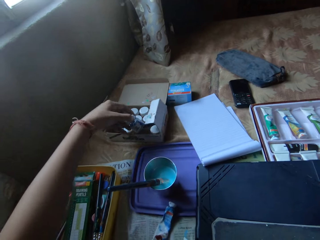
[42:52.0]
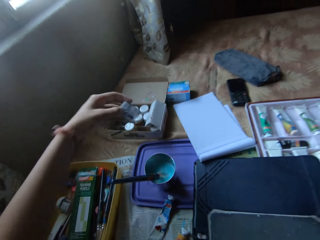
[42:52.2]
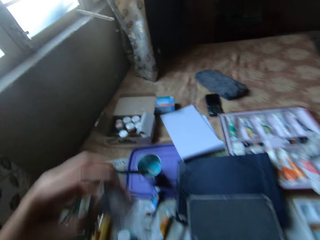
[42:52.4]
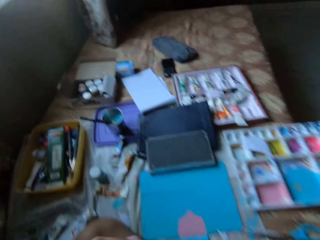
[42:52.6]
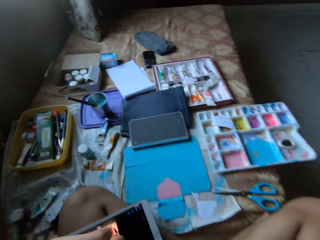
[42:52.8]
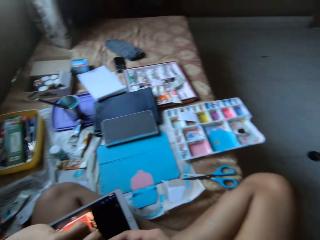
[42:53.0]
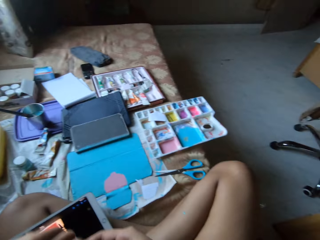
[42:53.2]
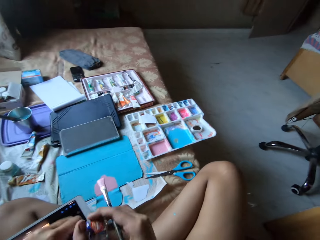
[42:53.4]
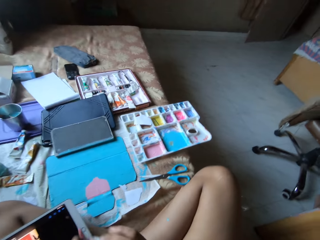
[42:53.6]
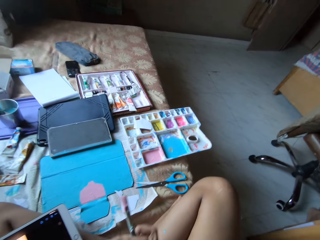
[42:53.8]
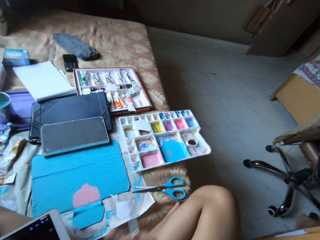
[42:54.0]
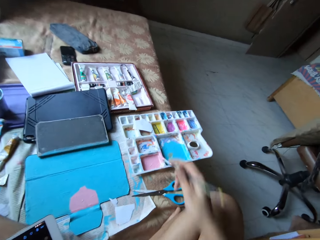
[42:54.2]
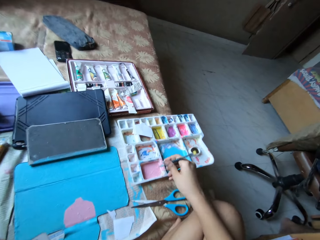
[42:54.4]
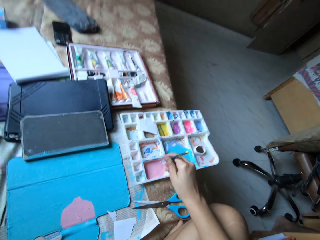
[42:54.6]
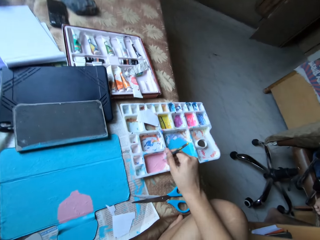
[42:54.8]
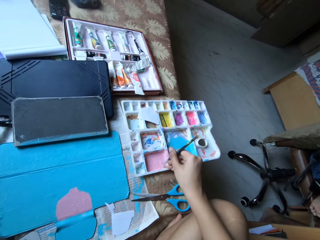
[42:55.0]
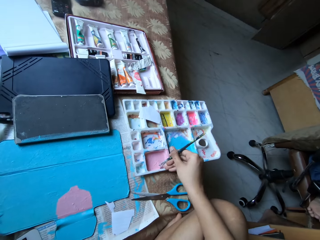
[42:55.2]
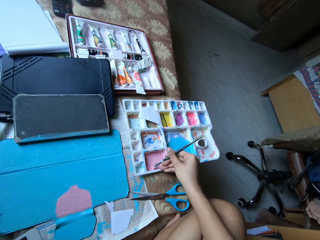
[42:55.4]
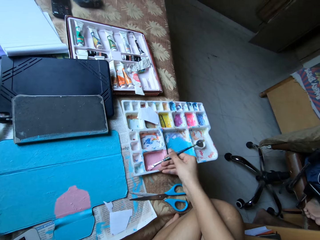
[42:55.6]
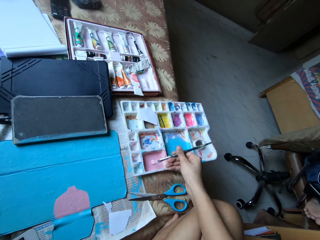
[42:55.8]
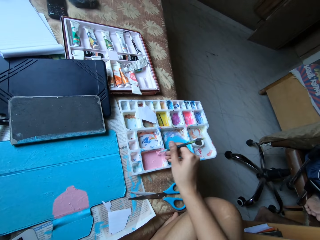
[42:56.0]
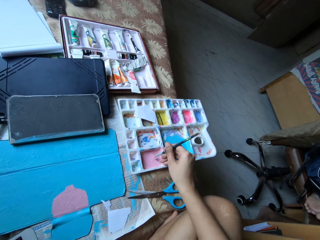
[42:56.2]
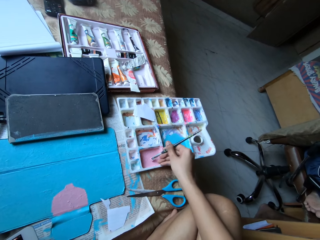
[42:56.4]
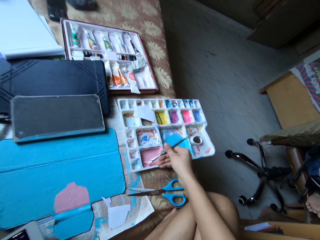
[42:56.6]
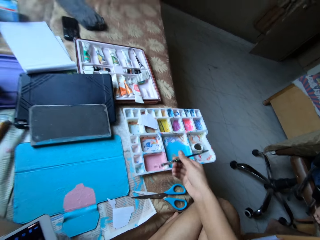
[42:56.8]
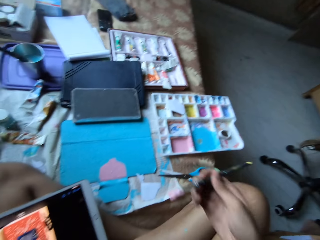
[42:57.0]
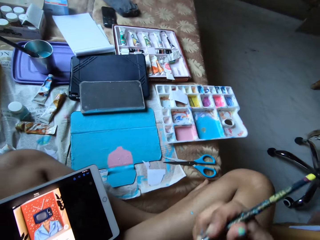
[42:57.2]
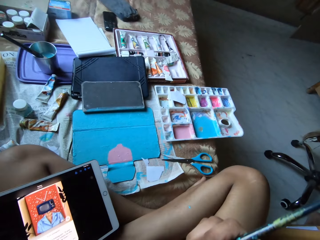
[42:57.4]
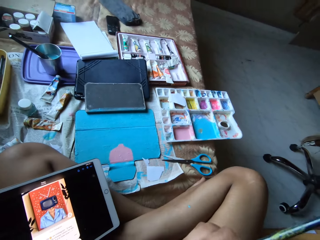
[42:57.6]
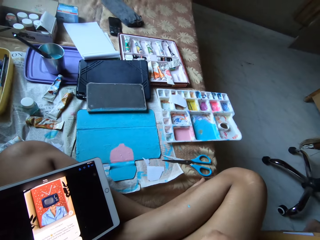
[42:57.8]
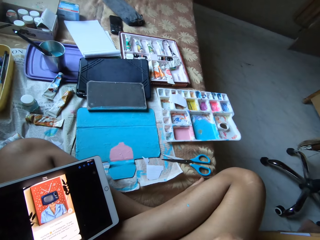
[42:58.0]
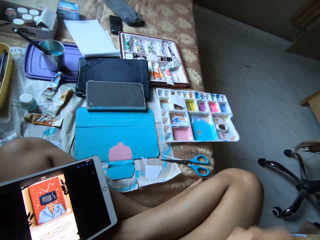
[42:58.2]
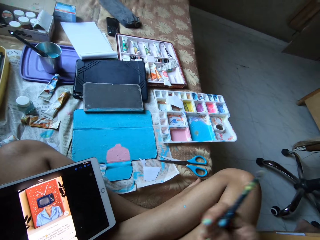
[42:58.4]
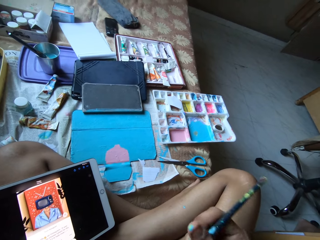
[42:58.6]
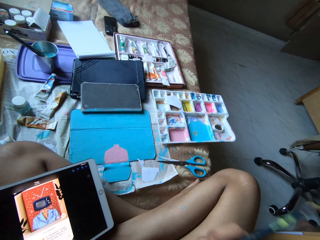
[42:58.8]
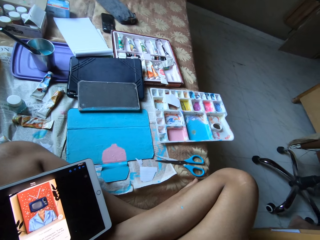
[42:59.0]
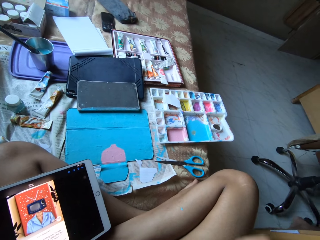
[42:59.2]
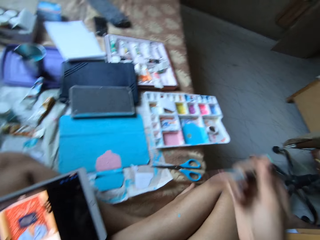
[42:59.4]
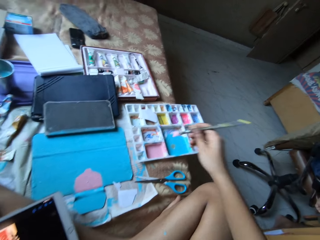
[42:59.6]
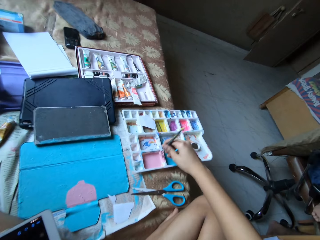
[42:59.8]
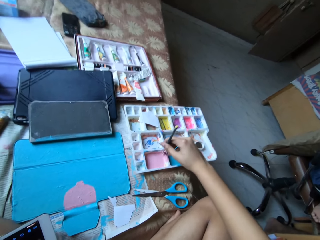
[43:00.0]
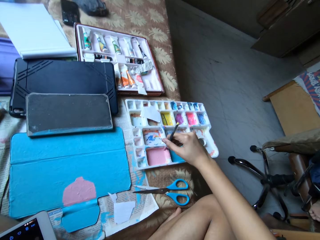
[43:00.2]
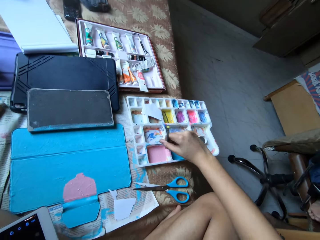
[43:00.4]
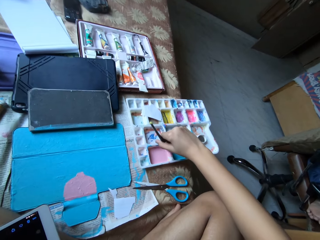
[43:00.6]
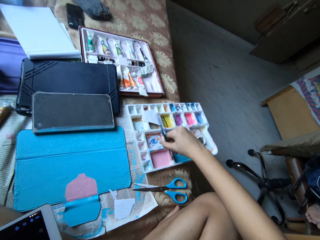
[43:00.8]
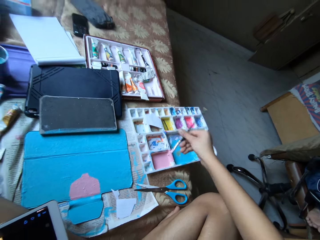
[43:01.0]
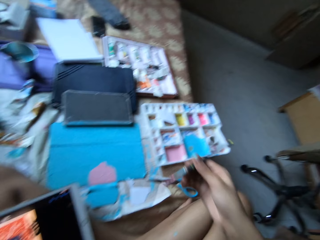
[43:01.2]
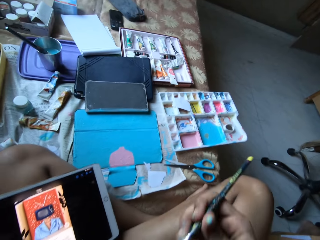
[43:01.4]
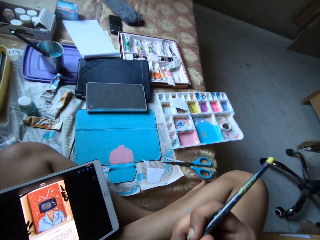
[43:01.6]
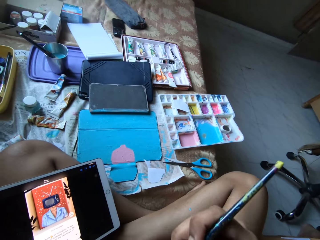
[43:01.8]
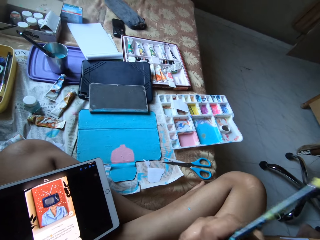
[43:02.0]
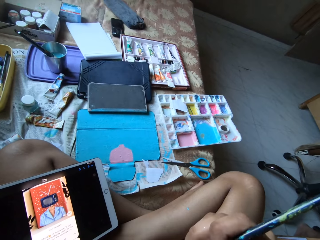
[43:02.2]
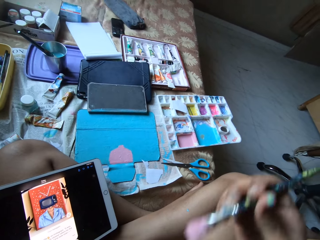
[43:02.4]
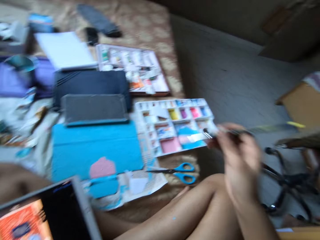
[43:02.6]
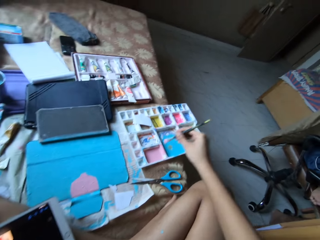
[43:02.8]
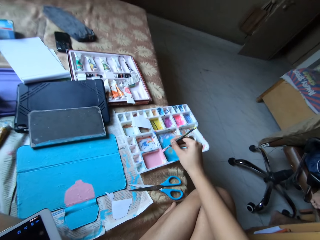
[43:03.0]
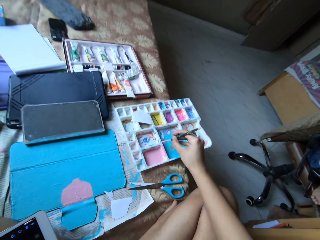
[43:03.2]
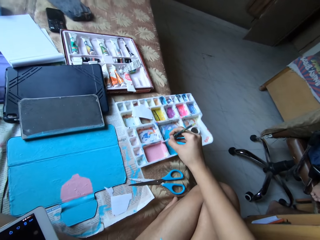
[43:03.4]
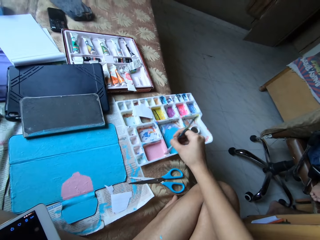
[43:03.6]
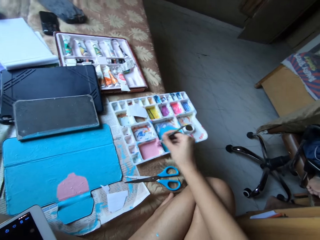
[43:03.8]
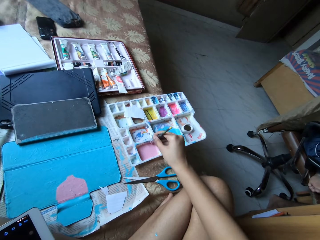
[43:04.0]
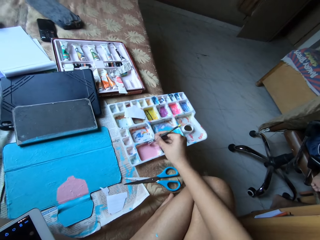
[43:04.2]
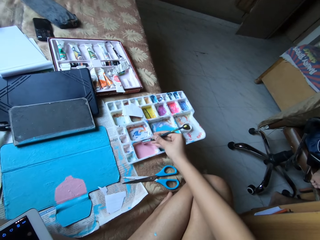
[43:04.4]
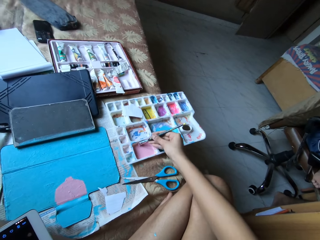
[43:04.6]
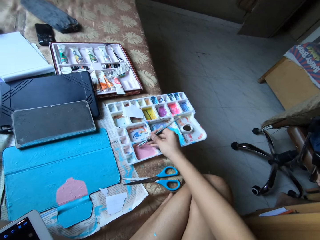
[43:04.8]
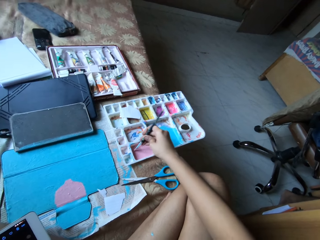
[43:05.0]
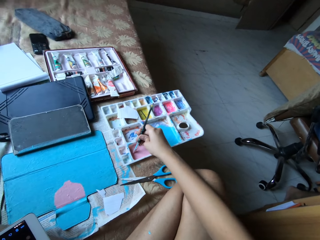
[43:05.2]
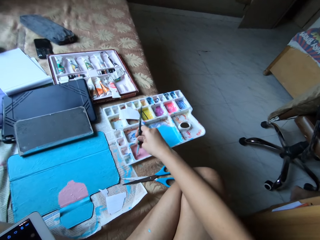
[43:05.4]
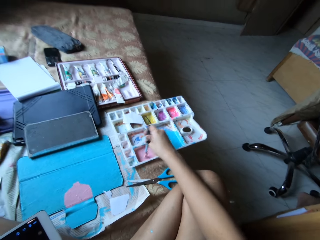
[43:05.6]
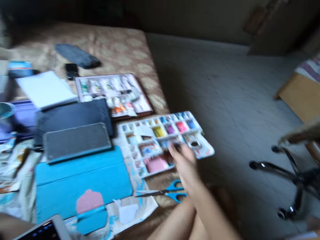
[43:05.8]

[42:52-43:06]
The camera wearer drops the paint bottle in the carton on the bed with his left hand. He picks up the paint bottle from the box. He opens the lid of the paint bottle in his right hand with his left hand. He dips the paint brush in the palette with his right hand. He dips the paint brush in the paint bottle in his left hand with his right hand. He dips the paint brush in the palette with his right hand. He dips the paint brush in the paint bottle in his left hand with his right hand. He dips the paint brush in the palette with his right hand.

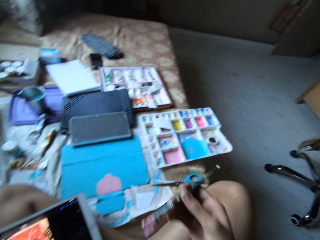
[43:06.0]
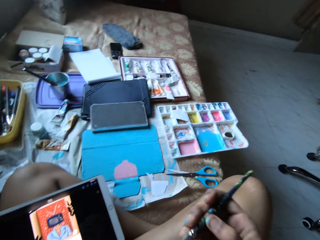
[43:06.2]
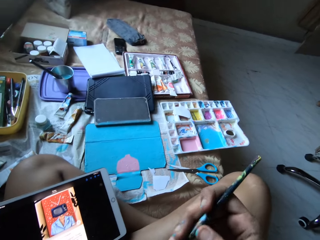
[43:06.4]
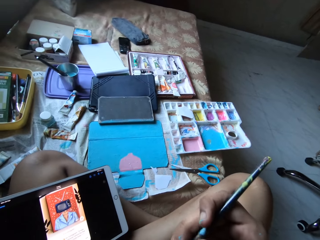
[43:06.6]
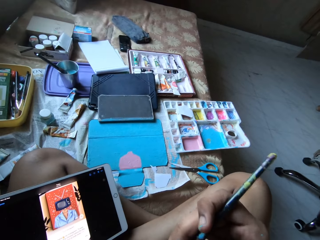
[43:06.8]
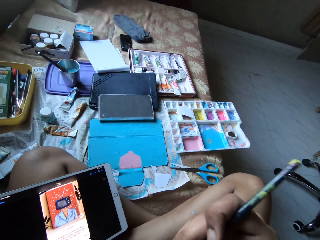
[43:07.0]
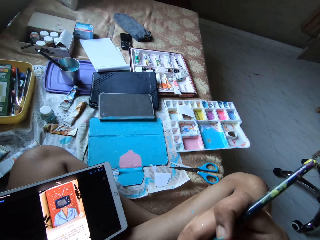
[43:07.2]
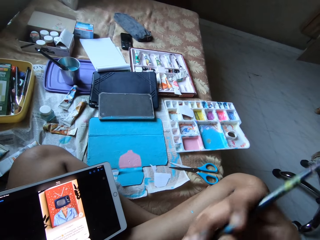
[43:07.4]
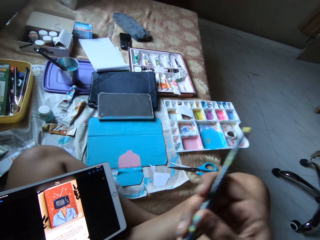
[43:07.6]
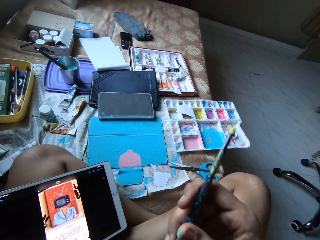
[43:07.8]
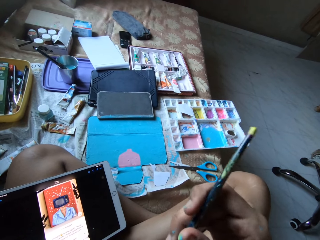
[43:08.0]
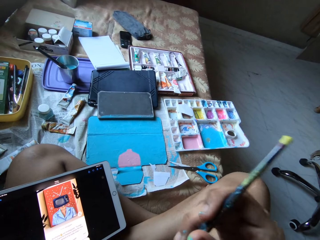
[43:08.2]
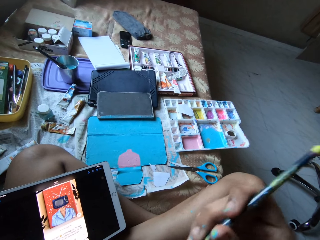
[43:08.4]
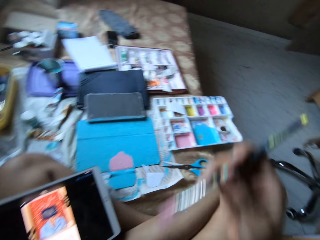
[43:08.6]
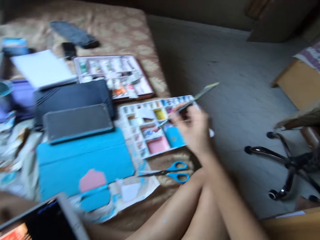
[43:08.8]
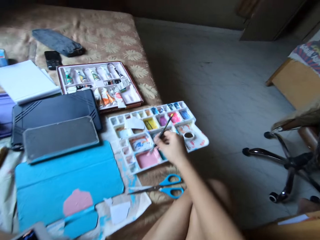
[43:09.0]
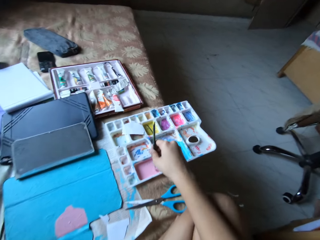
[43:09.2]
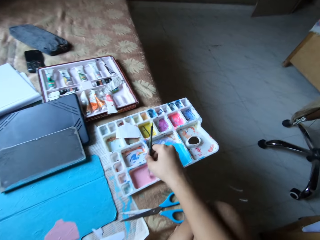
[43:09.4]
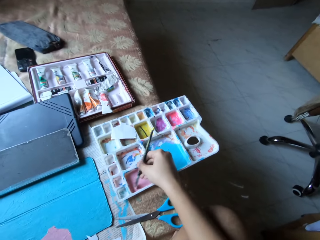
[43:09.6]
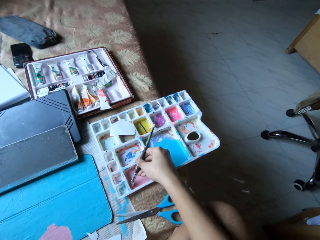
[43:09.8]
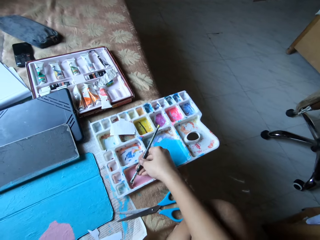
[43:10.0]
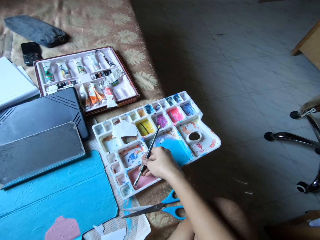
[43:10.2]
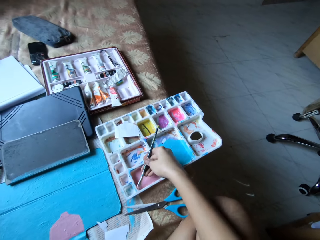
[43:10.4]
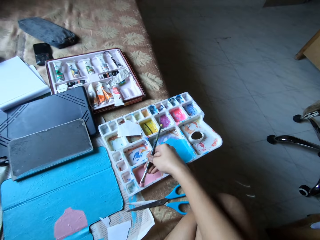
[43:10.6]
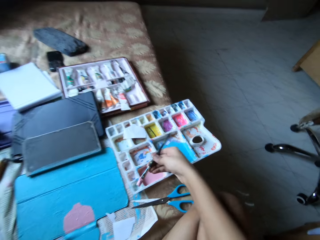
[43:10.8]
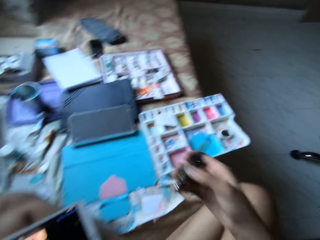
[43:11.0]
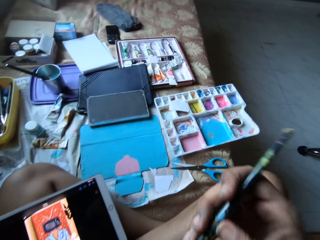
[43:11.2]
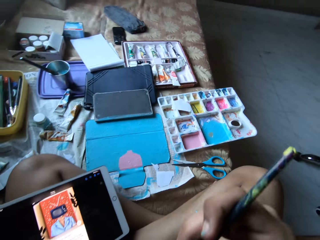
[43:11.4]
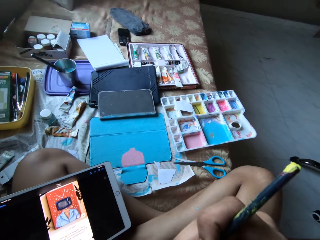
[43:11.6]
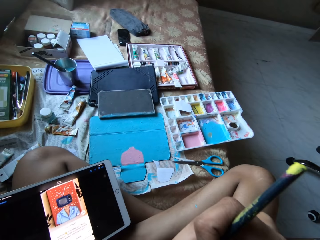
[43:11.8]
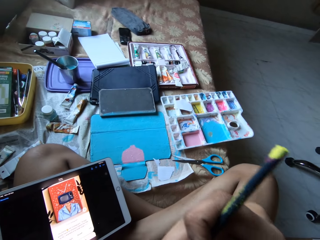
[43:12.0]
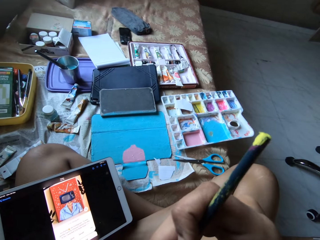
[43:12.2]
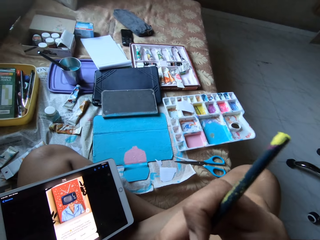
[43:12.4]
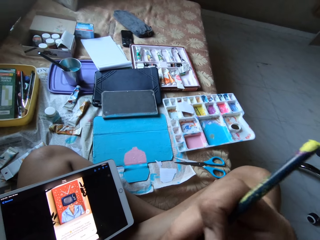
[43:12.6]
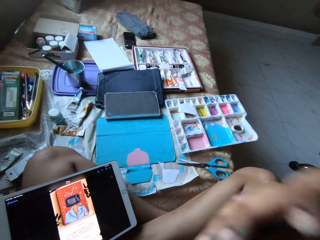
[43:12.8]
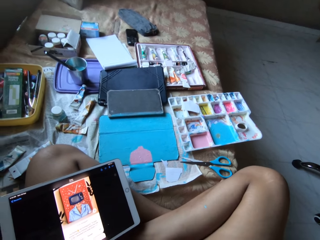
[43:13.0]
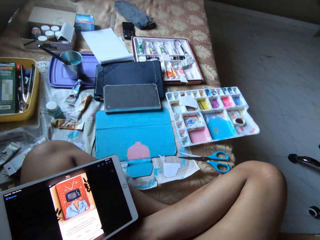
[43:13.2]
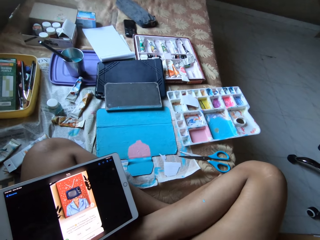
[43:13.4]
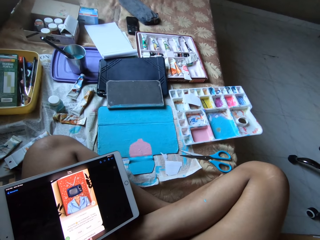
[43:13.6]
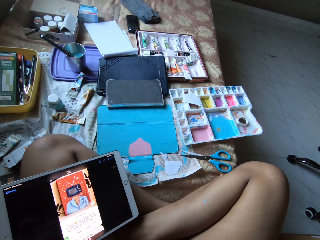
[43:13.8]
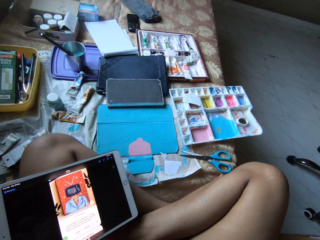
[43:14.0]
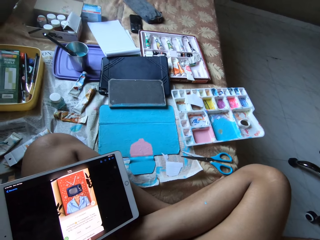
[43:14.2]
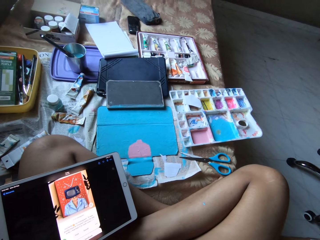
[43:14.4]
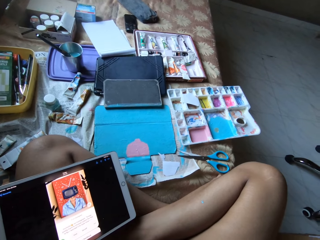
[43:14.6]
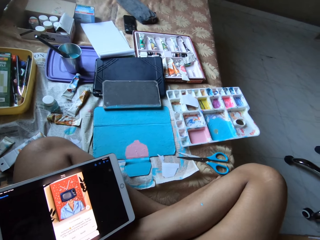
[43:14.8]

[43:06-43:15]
The camera wearer dips the paint brush in the paint bottle in his left hand with his right hand. He dips the paint brush in the palette with his right hand. He dips the paint brush in the paint bottle in his left hand with his right hand.
